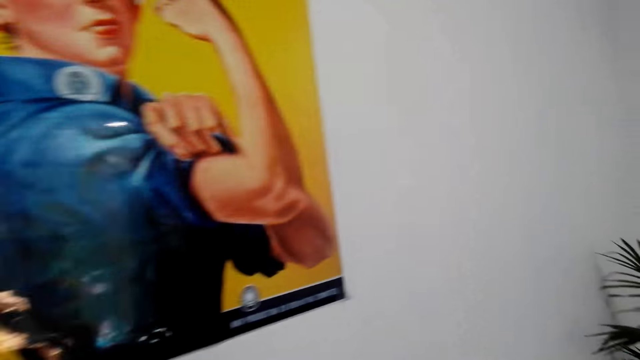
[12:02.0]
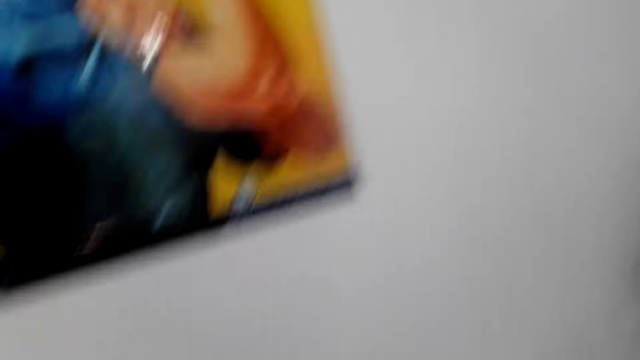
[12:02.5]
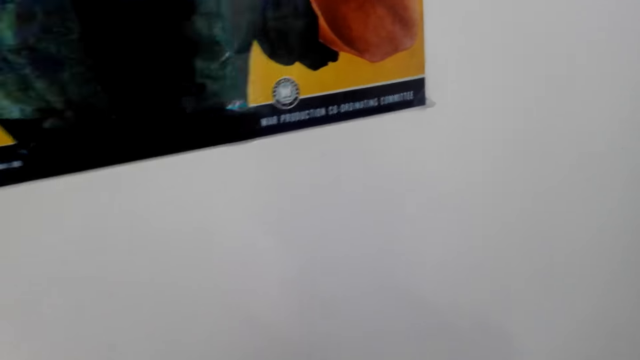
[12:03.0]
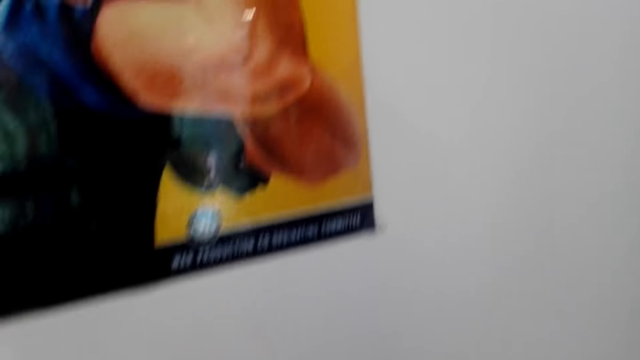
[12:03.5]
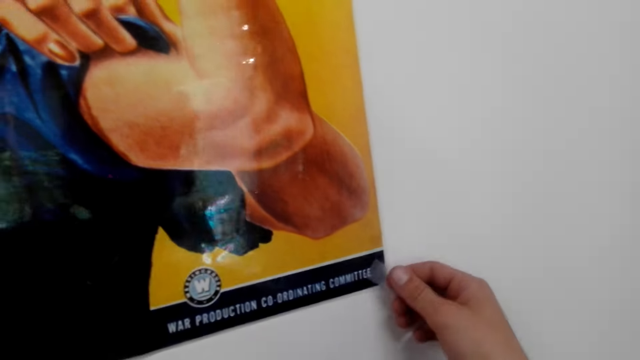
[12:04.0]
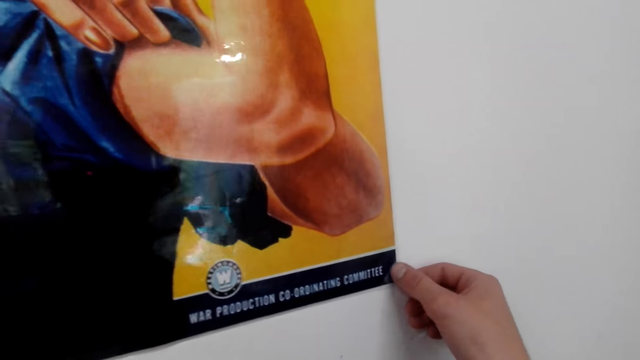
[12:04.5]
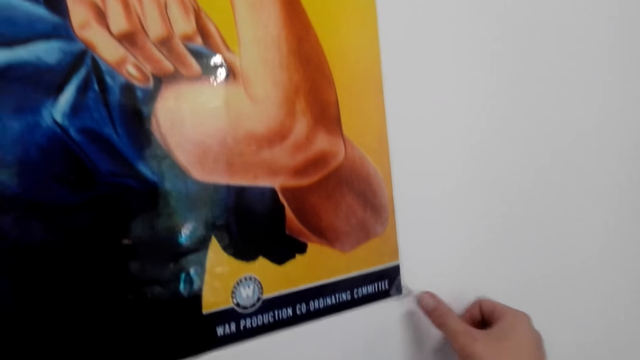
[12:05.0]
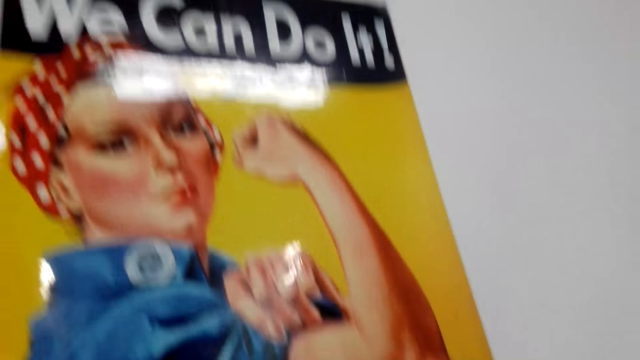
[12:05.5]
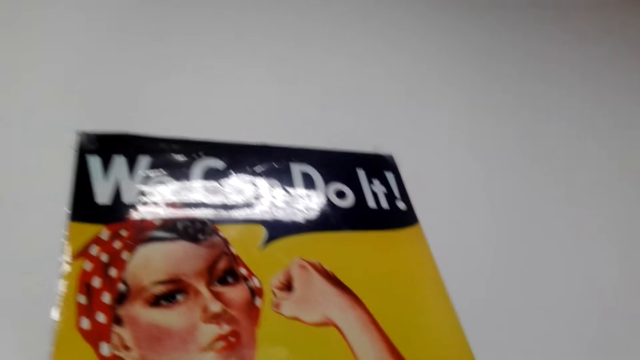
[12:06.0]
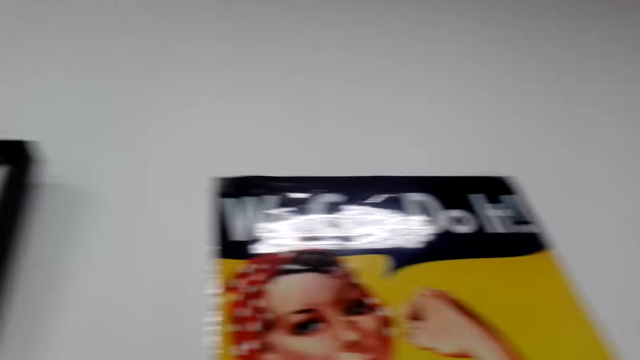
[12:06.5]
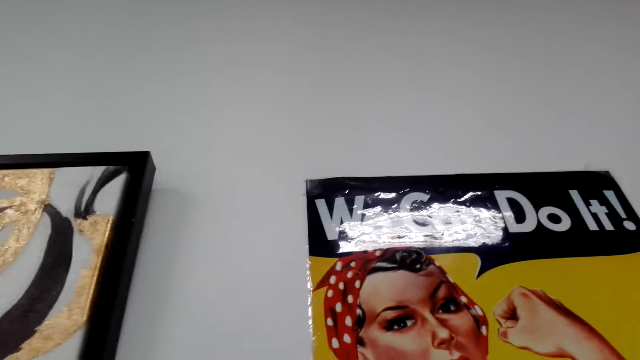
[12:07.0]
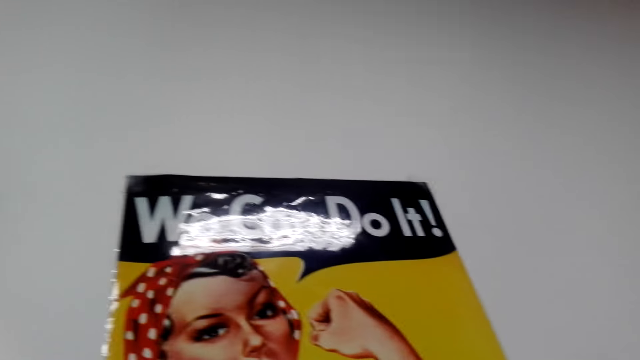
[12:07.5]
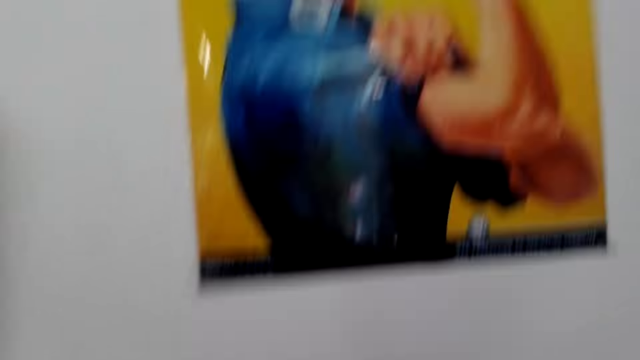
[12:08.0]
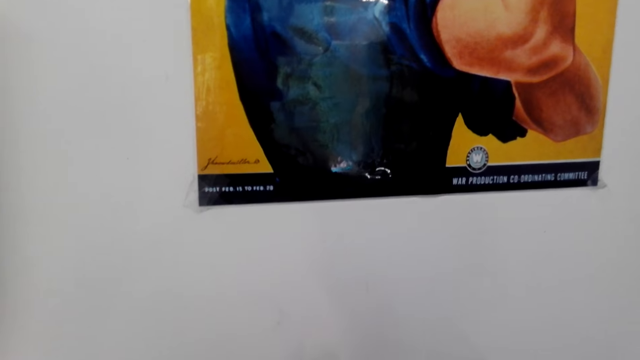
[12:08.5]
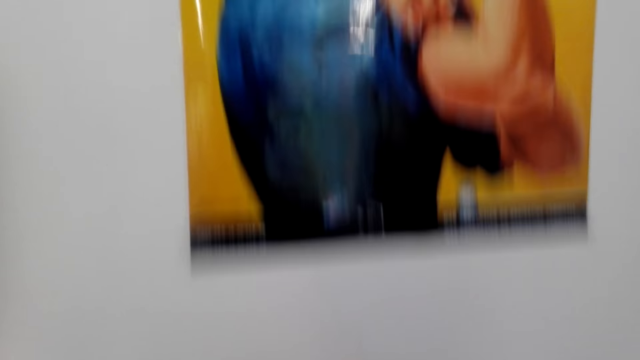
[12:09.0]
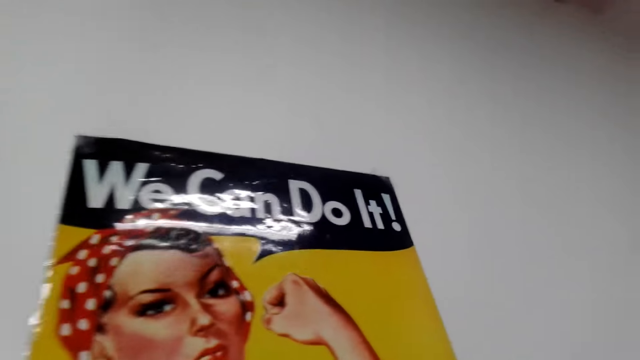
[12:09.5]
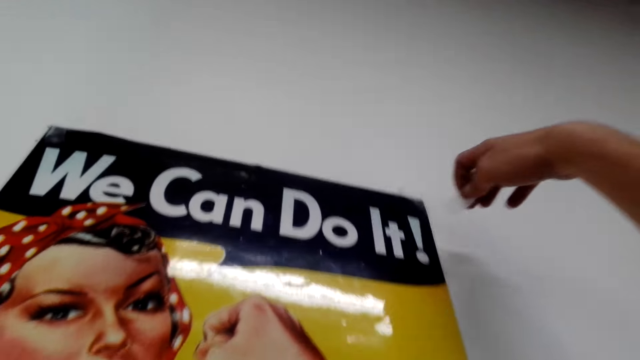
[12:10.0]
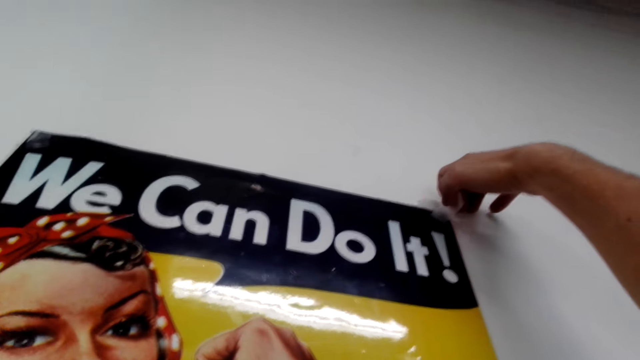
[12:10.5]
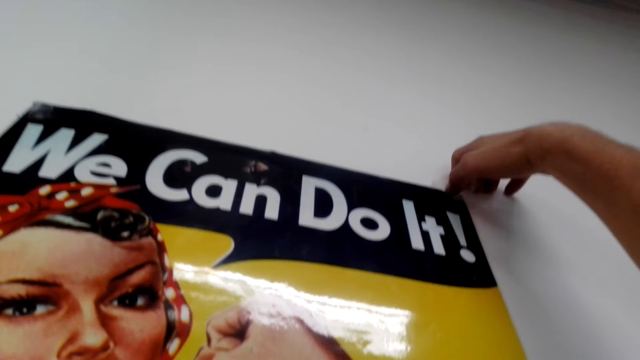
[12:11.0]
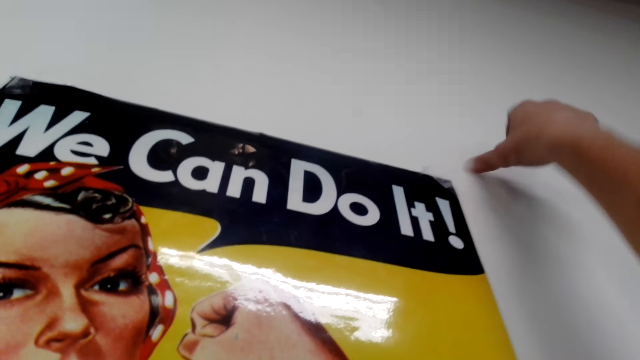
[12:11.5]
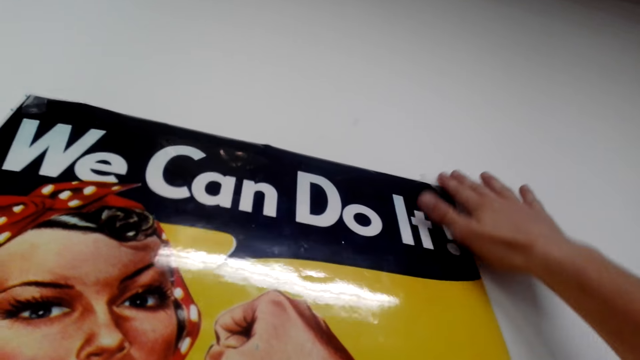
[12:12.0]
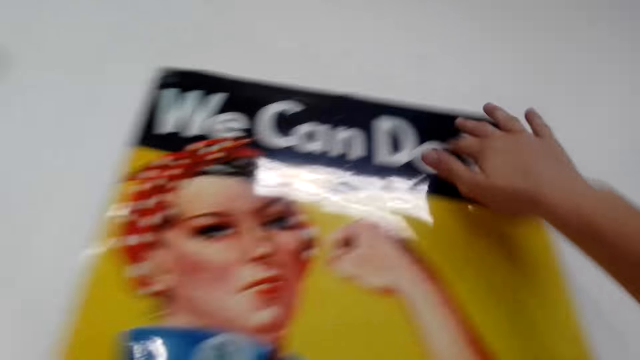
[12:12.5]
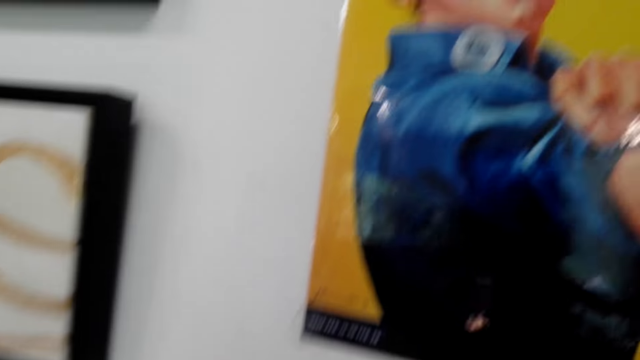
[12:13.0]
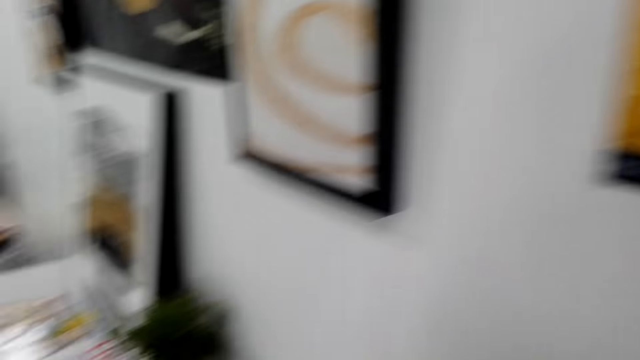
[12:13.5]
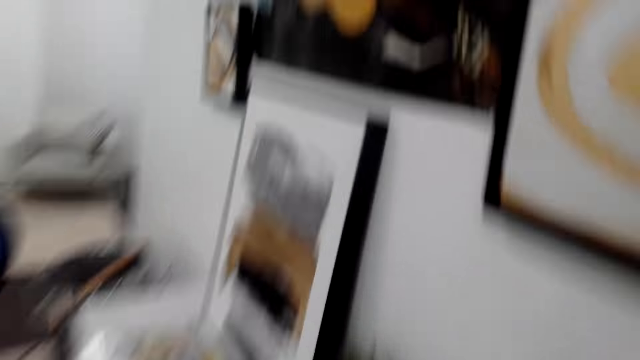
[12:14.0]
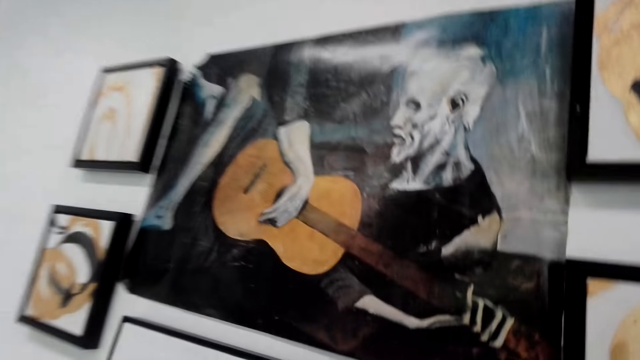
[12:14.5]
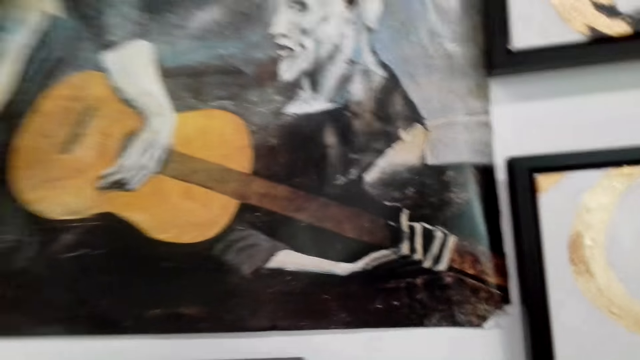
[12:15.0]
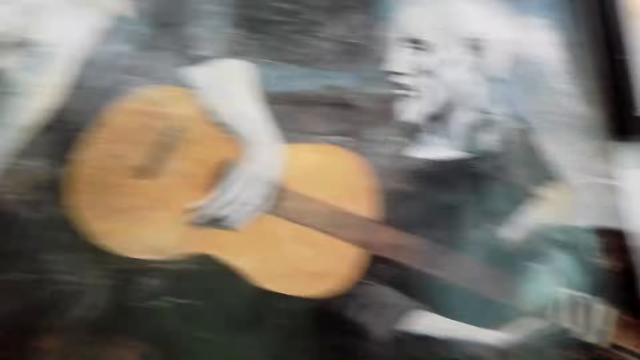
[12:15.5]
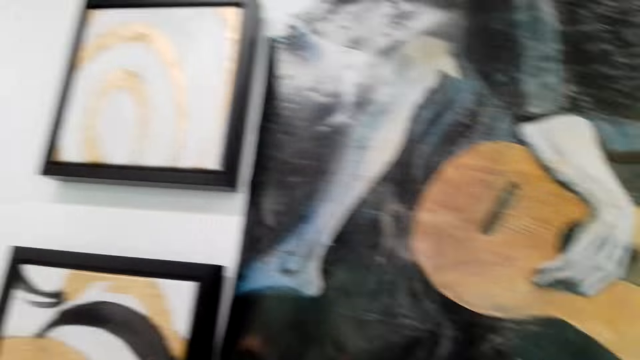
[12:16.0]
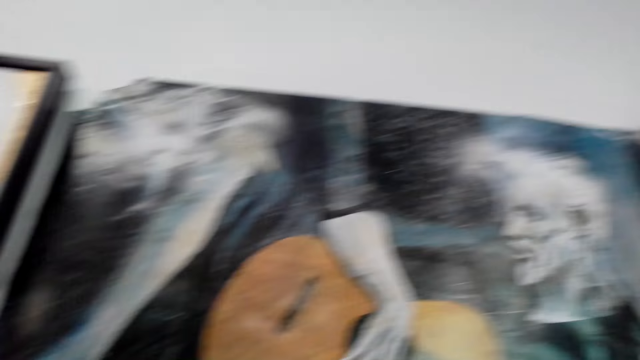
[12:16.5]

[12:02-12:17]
The camera wearer looks at the portrait art or wall art paper. He looks around. He puts the seal tape or cello tape with his right hand on the wall and portrait art, on another edge. He looks at the portrait art. He puts more seal tape with his right hand on the wall and portrait art, on the wall art paper. He fixes the cello tape well. He looks around. He turns around. He walks around. He looks at the portrait art.

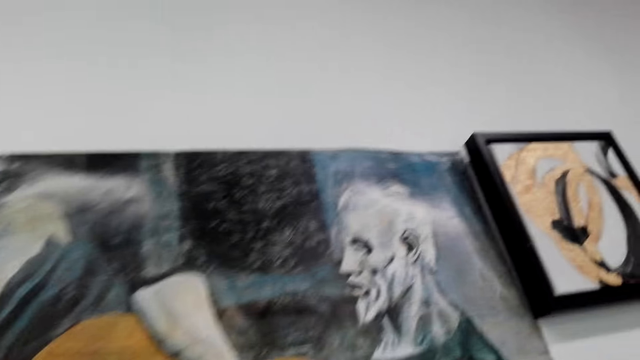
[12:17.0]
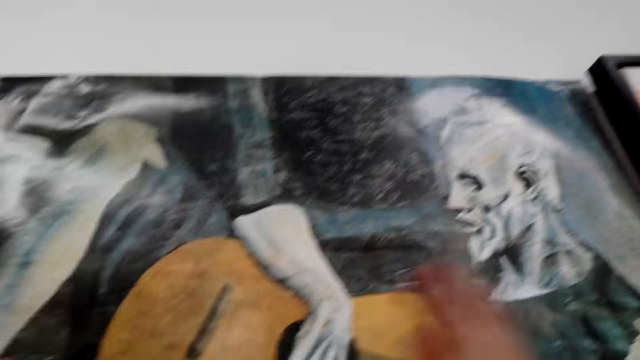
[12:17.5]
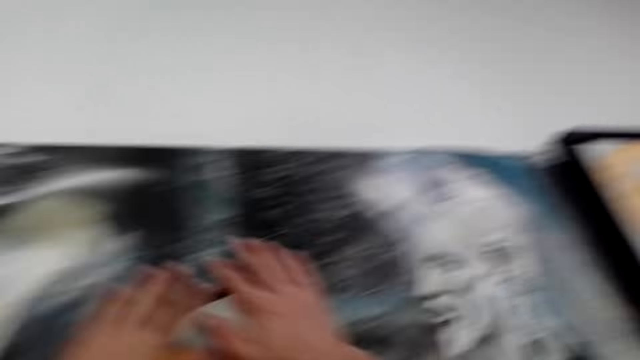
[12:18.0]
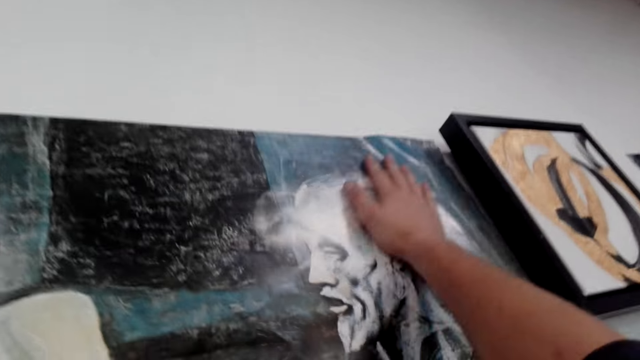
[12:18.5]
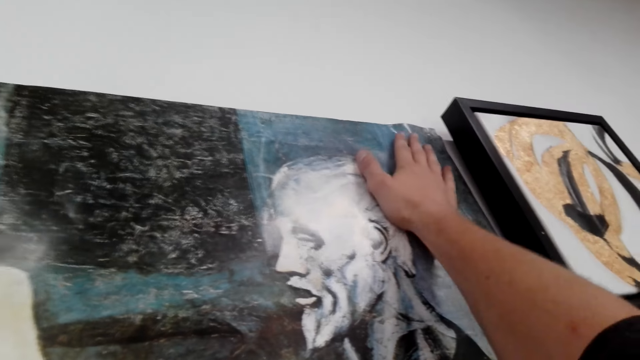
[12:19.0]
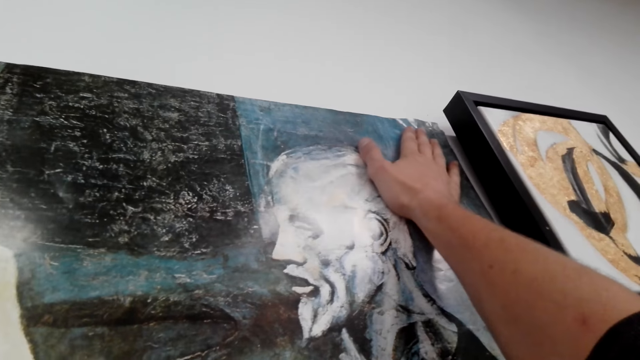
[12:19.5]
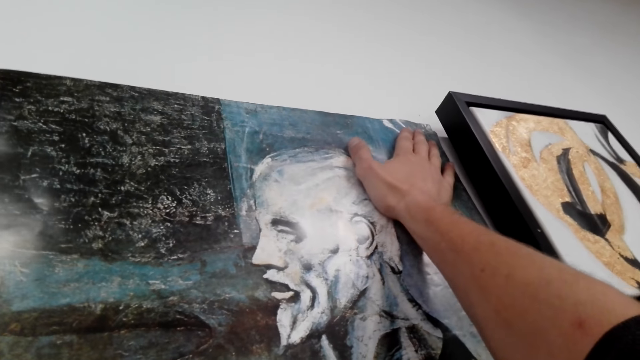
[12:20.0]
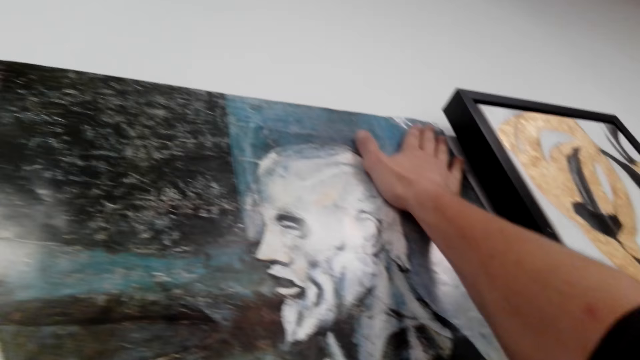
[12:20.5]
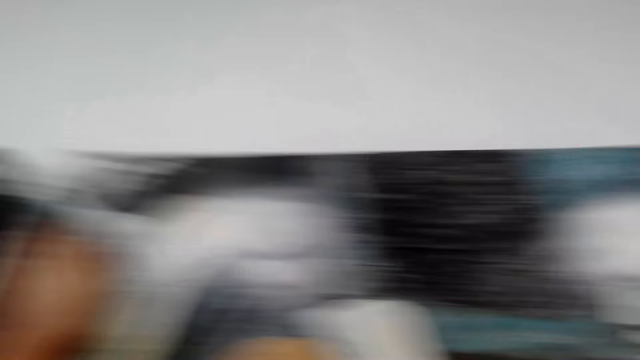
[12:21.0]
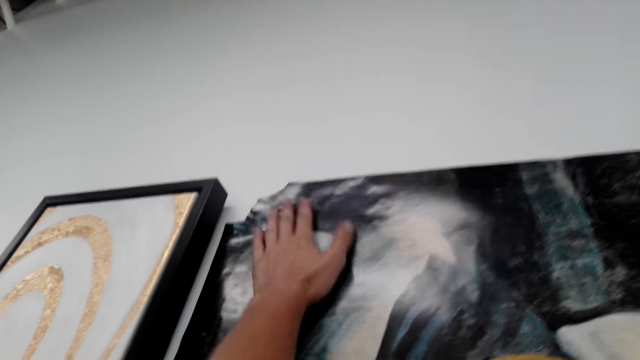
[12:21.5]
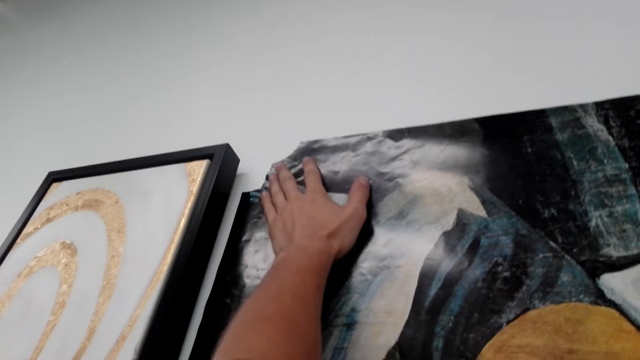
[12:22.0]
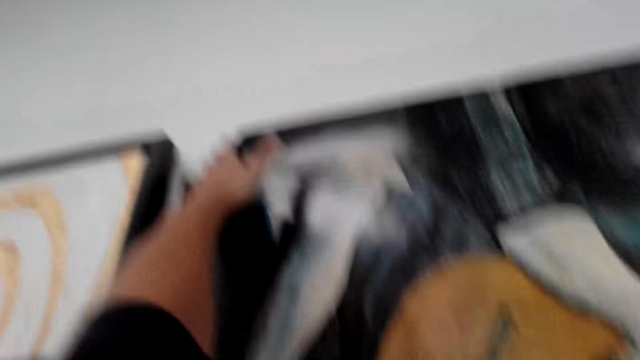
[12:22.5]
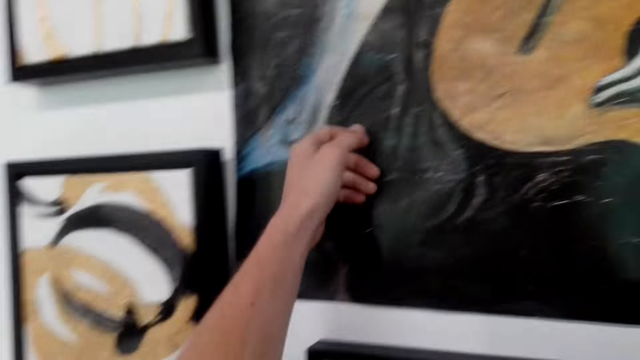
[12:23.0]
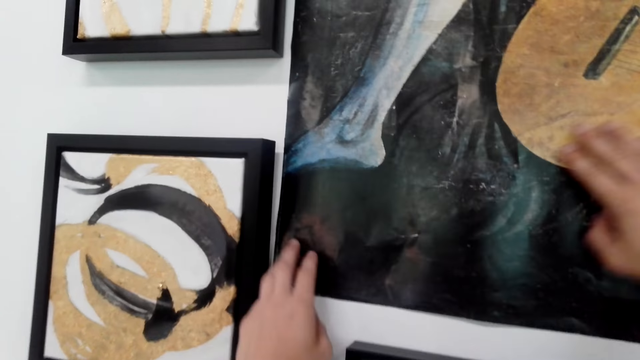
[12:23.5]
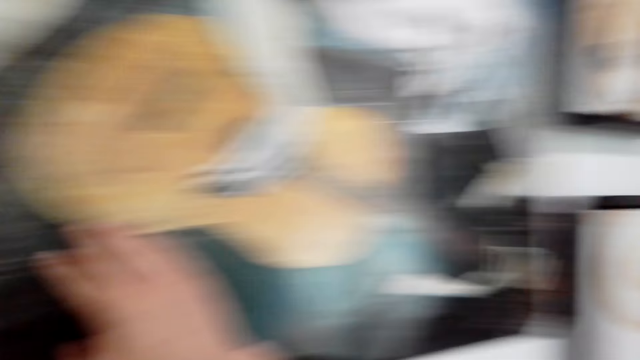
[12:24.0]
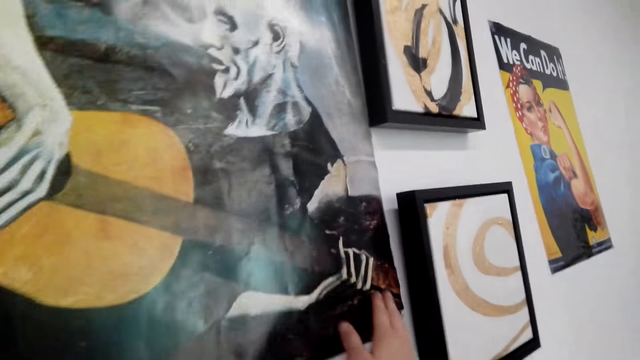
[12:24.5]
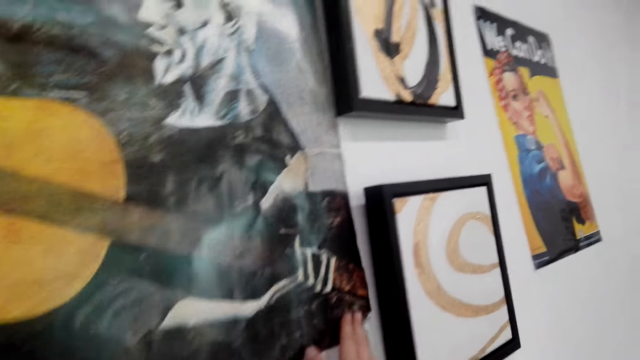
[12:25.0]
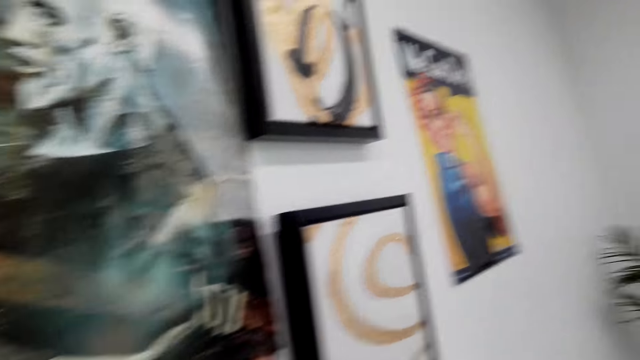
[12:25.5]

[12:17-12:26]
The camera wearer looks on the other wall art paper or portrait art. He presses the portrait art on the wall with his both hands. He straightens the wall art paper. He straightens the wall art paper again.
